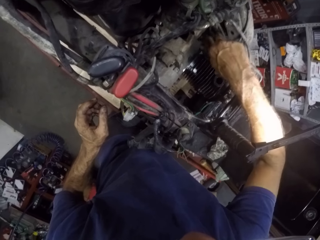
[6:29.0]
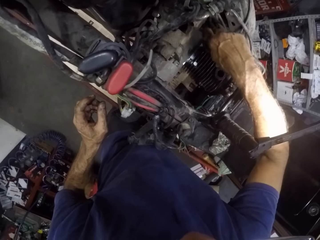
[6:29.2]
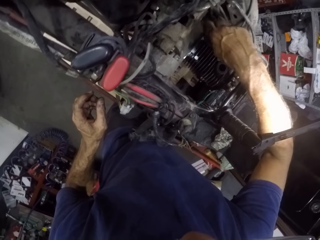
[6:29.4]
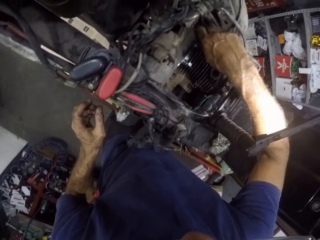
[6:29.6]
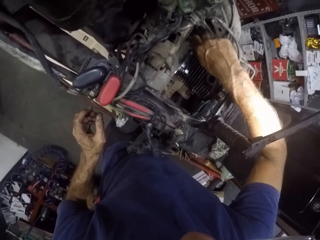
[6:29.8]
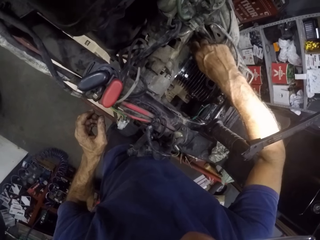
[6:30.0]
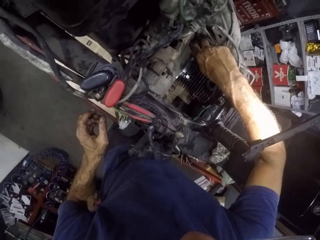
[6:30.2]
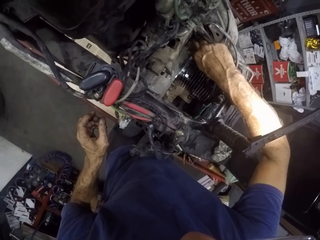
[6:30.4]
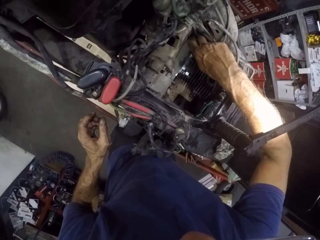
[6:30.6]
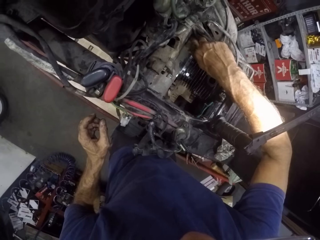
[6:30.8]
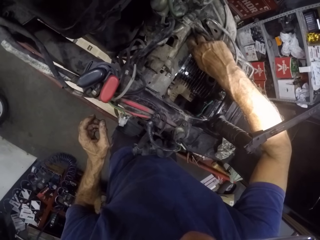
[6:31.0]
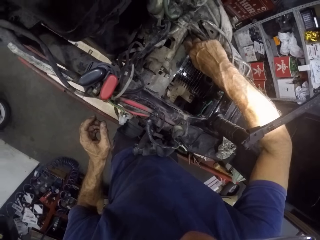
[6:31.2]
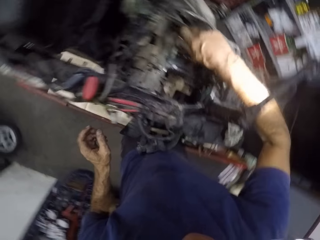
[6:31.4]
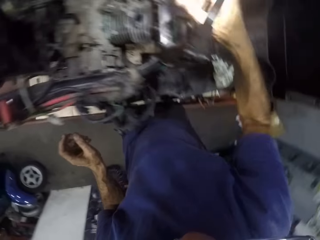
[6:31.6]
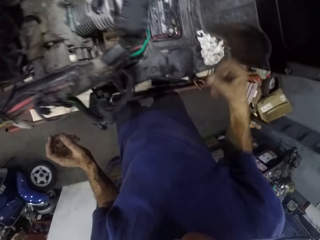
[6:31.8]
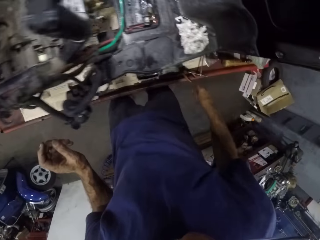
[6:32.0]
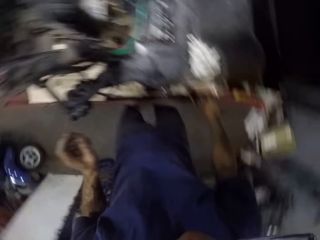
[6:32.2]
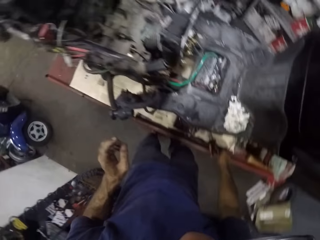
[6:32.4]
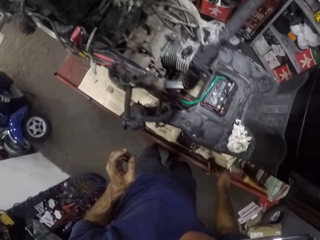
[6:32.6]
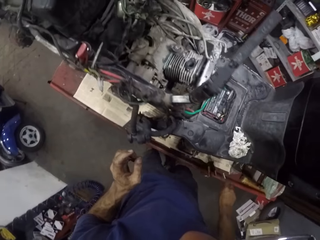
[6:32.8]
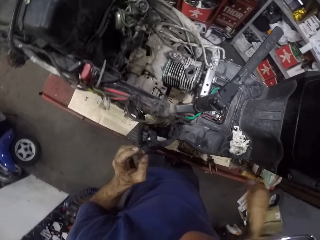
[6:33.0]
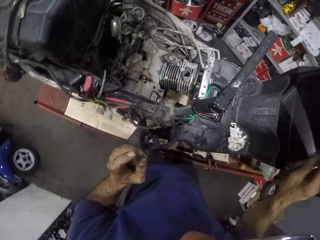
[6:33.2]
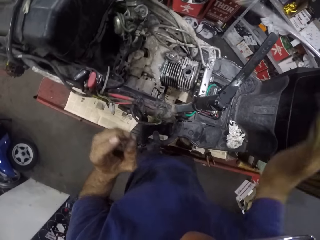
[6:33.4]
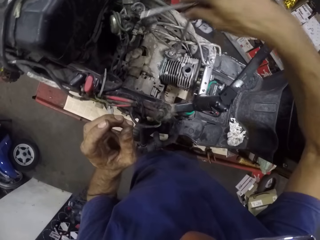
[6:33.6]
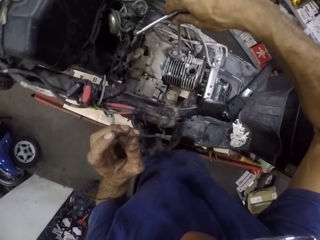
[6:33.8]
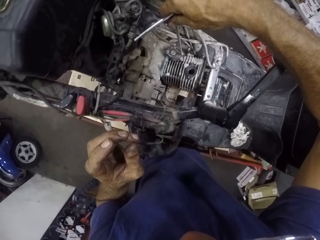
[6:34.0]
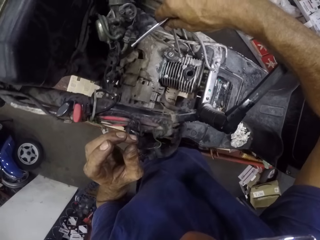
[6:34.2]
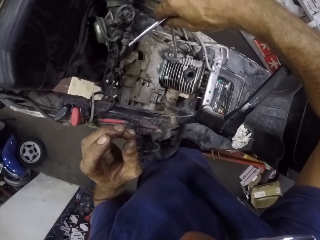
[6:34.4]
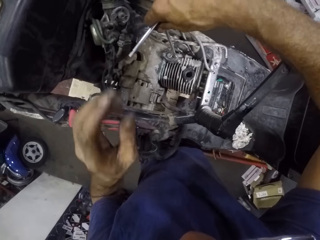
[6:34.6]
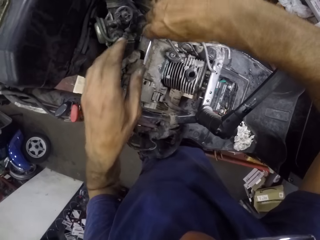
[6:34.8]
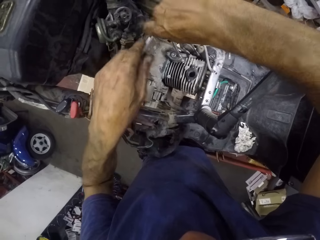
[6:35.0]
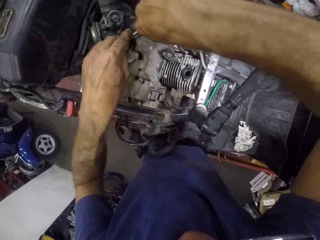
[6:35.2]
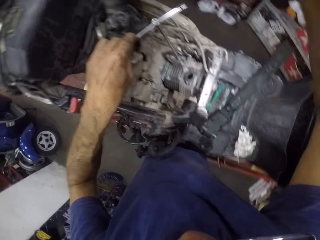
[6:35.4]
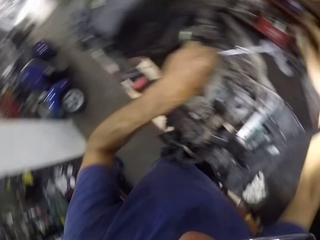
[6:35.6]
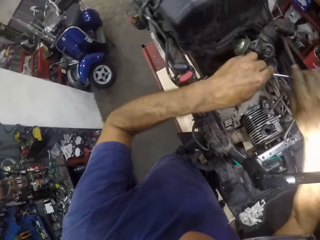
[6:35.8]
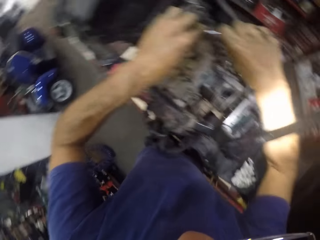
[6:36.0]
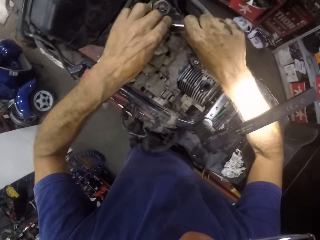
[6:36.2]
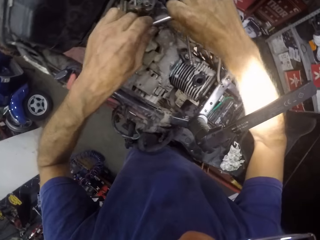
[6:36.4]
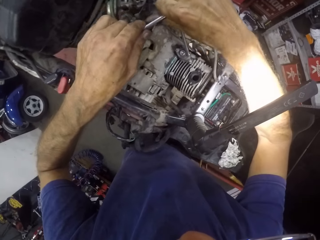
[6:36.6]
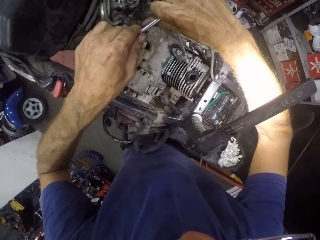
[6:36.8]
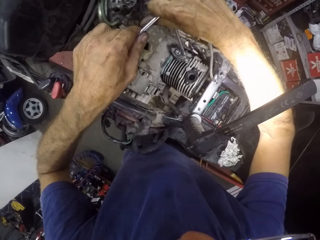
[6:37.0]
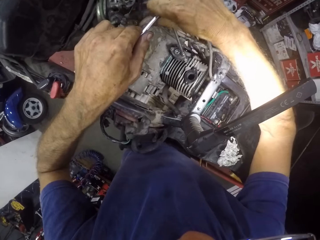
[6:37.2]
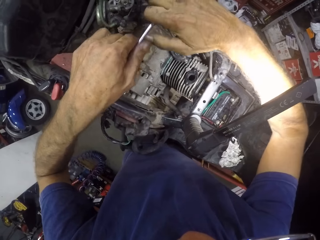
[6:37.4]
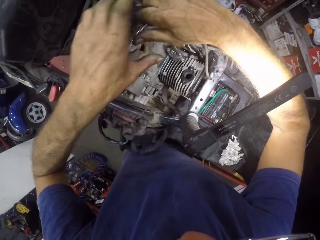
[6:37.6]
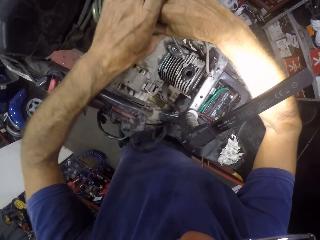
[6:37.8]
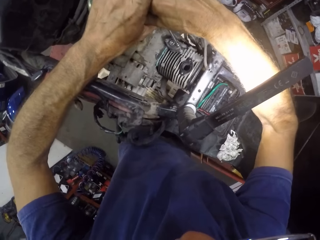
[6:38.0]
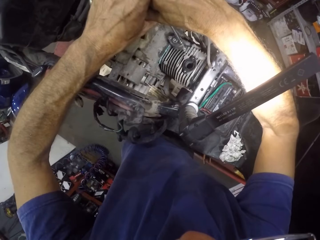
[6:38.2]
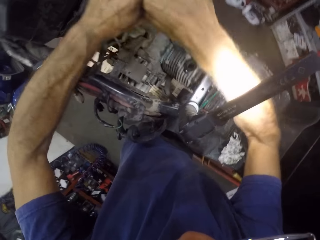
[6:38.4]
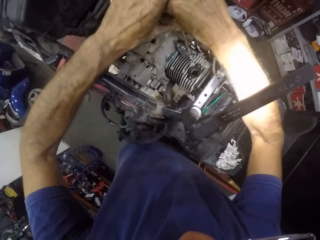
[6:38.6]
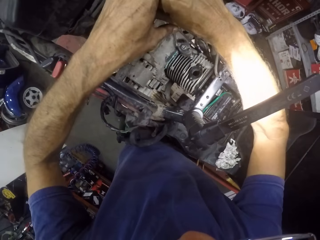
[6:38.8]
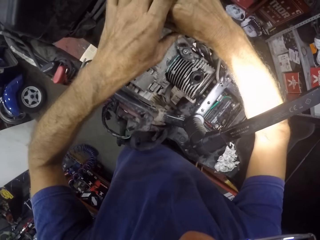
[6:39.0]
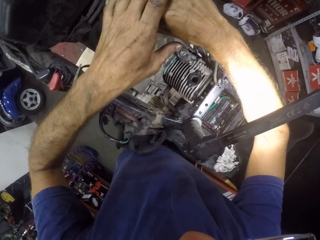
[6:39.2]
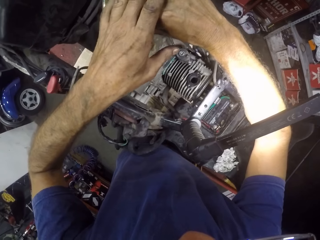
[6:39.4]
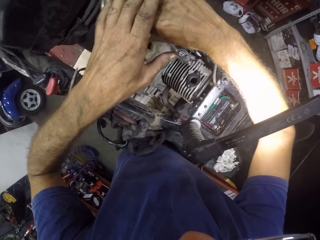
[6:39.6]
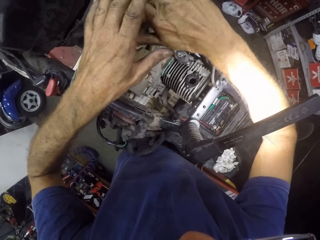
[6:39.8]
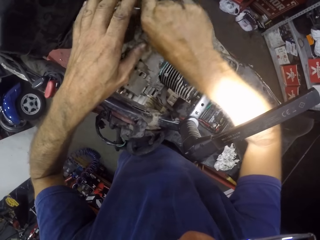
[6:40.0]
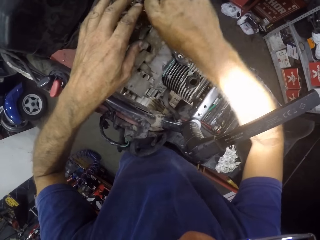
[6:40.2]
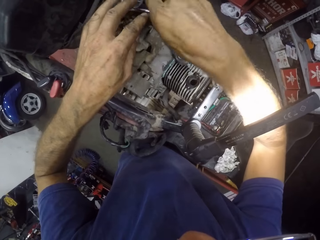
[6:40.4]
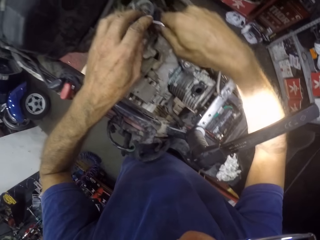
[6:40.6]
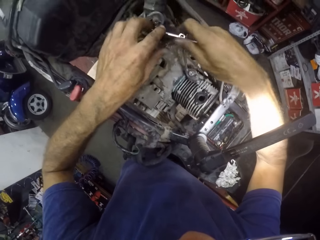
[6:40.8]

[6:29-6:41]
The camera wearer picks something. They tighten the nuts with a T-spanner.

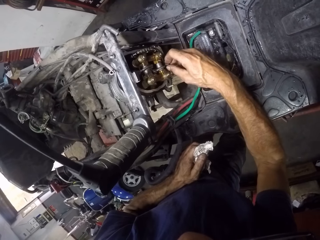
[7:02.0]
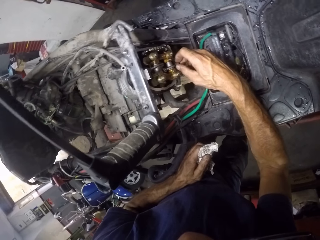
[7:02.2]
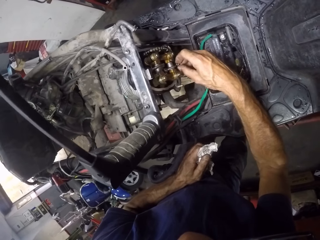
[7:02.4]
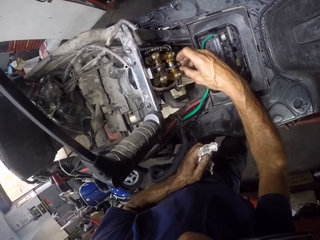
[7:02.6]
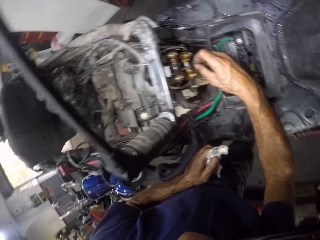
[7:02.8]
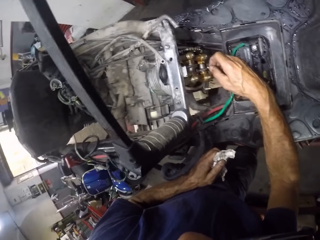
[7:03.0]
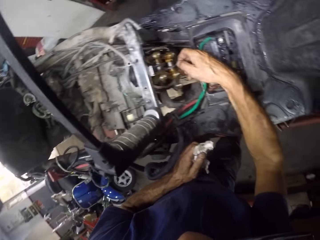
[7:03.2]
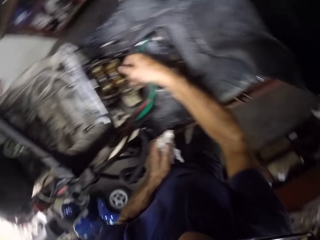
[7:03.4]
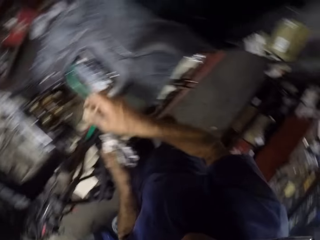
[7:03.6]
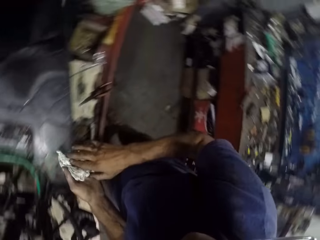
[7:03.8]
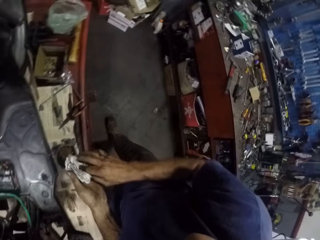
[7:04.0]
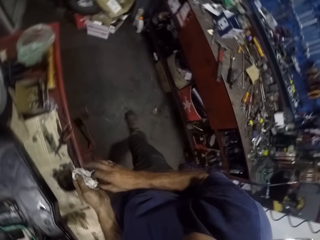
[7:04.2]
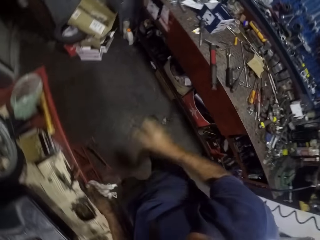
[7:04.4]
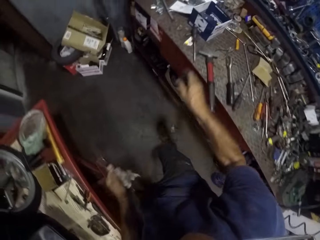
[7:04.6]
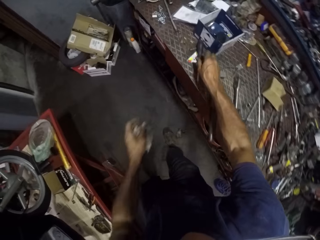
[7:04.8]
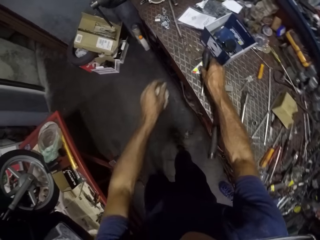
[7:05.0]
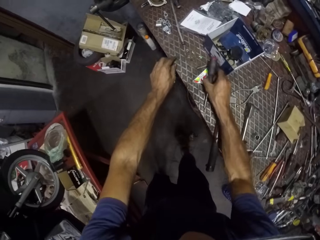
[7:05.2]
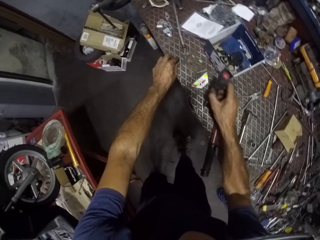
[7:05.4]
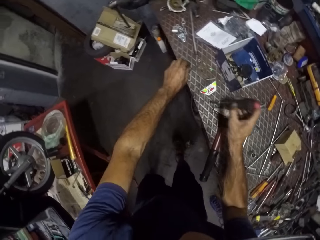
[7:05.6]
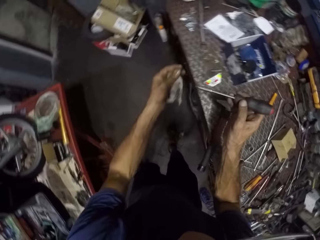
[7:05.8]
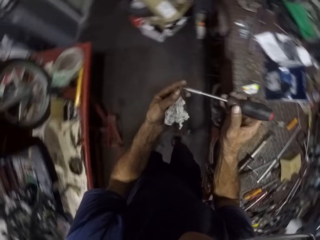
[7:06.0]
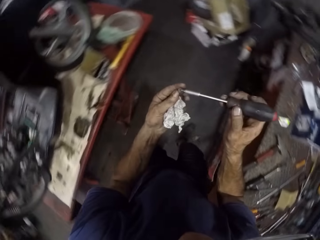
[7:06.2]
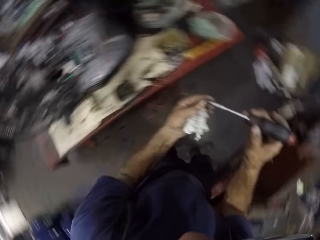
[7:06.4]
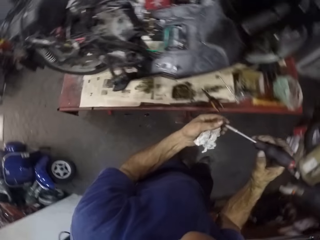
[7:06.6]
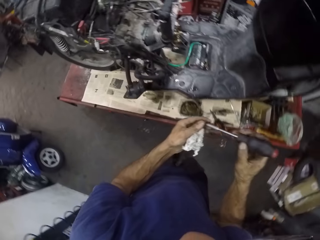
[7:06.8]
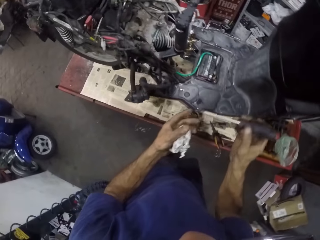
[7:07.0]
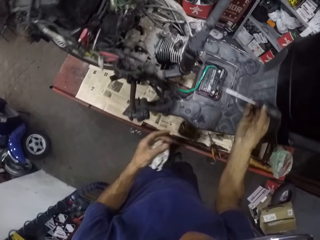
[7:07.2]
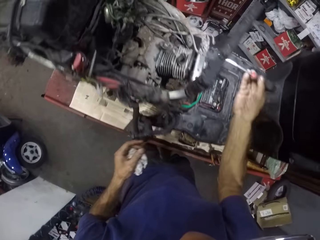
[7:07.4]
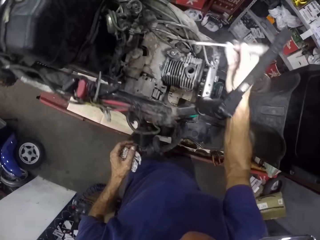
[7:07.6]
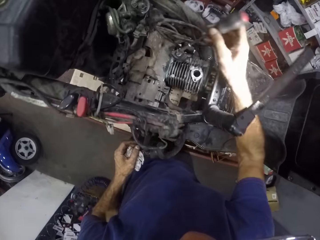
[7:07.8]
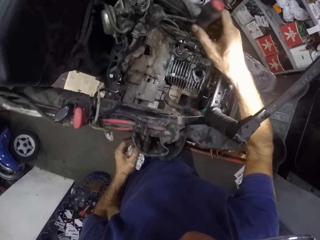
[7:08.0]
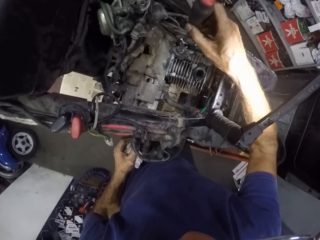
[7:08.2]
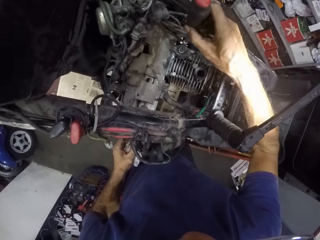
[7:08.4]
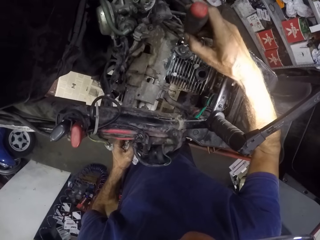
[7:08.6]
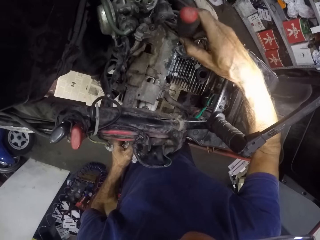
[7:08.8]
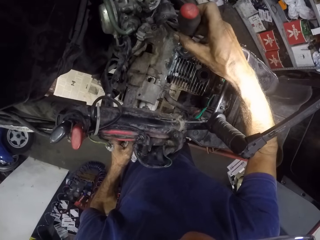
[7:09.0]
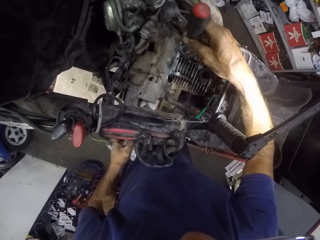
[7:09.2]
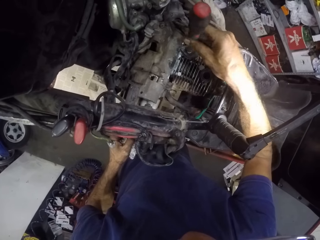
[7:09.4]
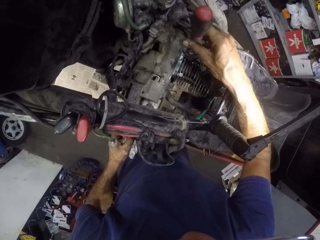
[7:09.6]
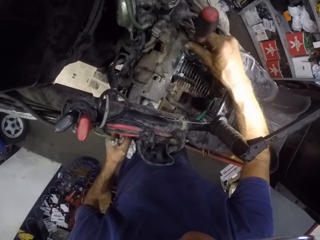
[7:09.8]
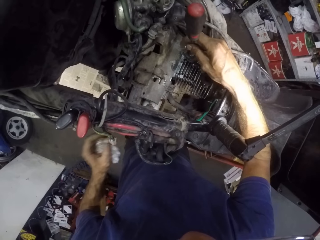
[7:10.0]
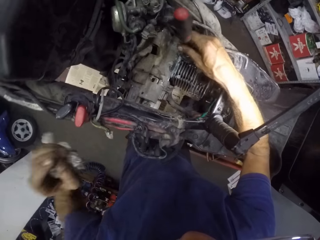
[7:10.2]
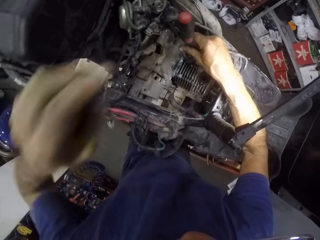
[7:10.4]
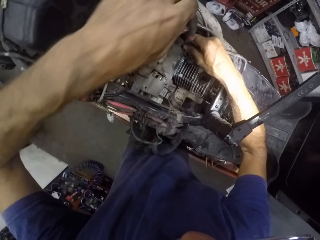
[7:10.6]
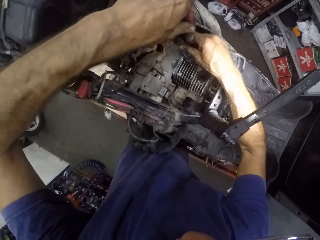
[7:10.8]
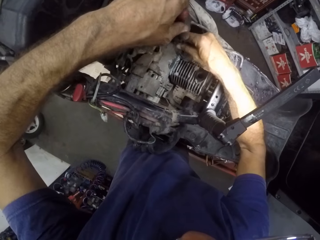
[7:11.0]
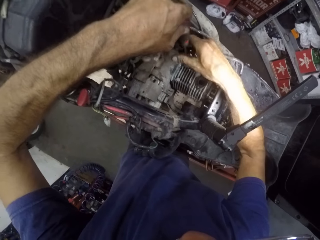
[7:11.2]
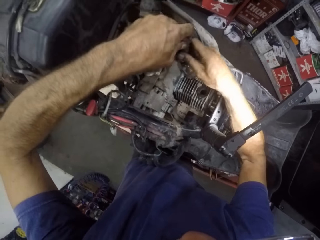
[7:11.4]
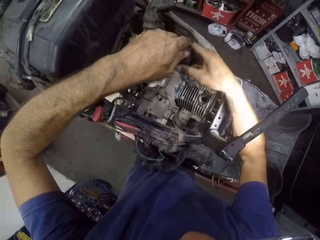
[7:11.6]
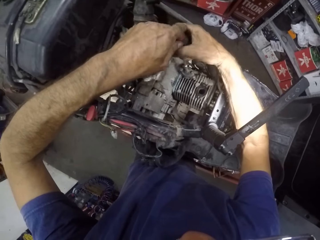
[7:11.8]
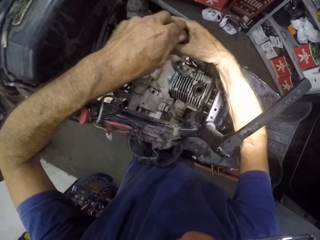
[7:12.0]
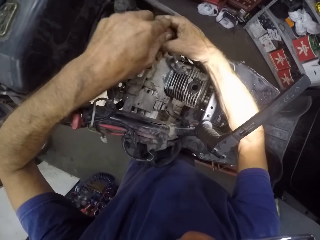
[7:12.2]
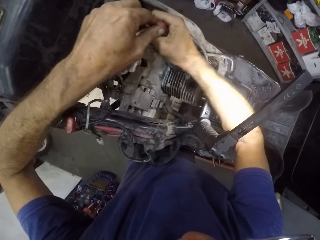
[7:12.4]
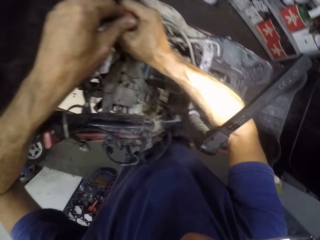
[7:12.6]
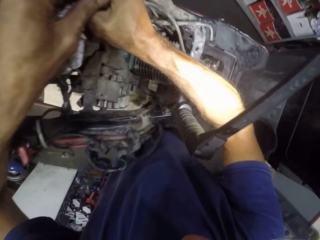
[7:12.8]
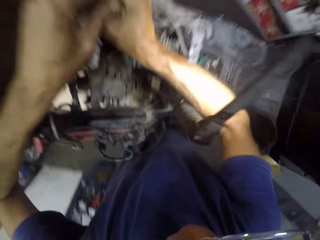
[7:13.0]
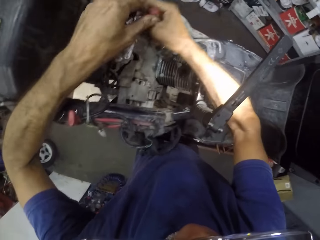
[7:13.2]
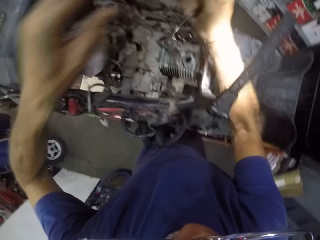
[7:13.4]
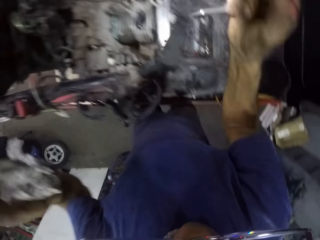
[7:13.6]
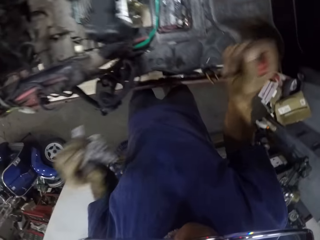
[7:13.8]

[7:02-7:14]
The camera wearer cleans his hands with the paper. He picks a screwdriver. He puts a screw into the screwdriver. He drives a bolt or screw into the boriss with the screwdriver. He tightens the screws.
